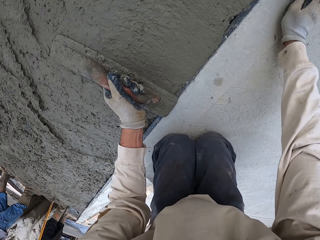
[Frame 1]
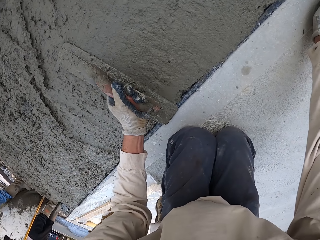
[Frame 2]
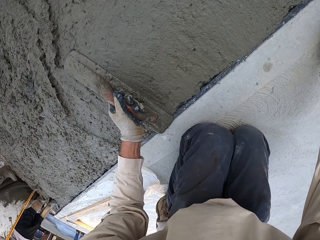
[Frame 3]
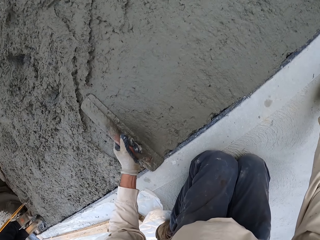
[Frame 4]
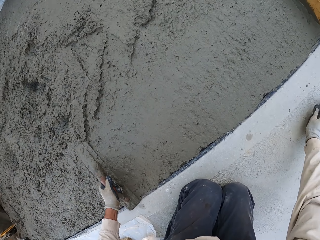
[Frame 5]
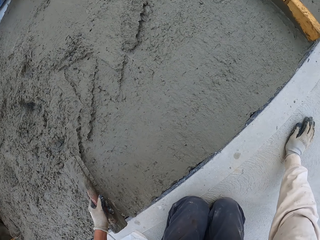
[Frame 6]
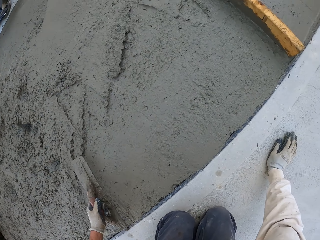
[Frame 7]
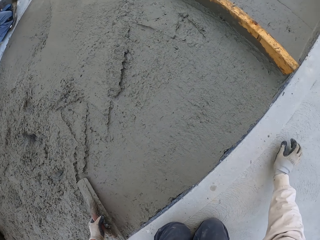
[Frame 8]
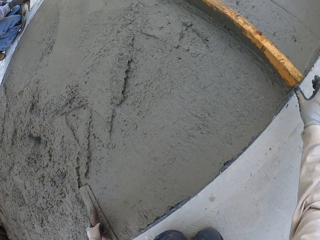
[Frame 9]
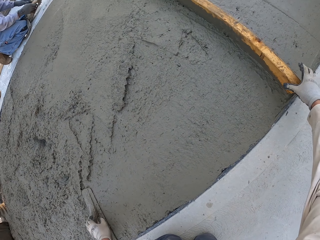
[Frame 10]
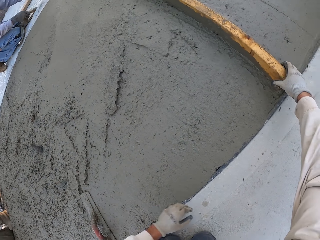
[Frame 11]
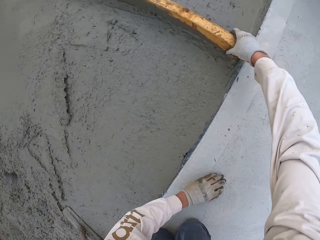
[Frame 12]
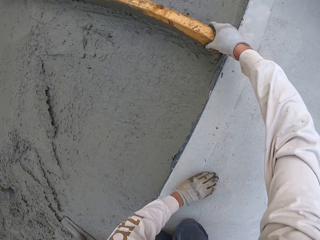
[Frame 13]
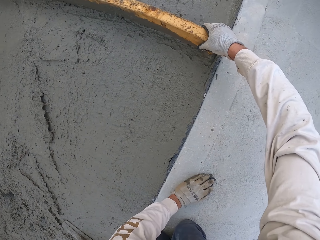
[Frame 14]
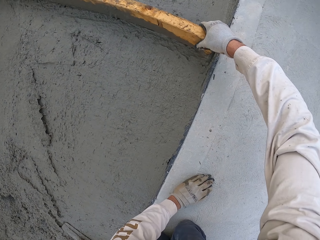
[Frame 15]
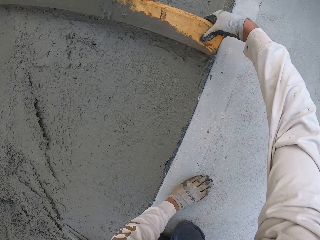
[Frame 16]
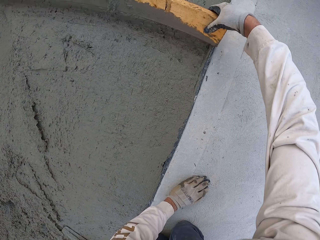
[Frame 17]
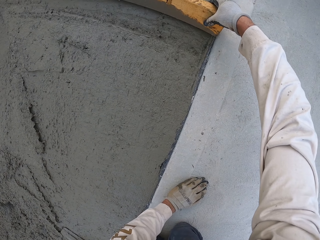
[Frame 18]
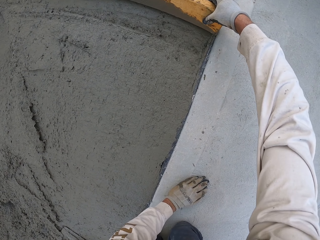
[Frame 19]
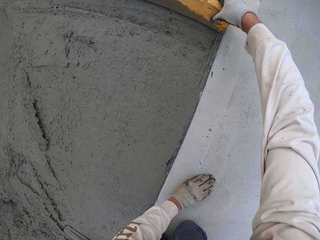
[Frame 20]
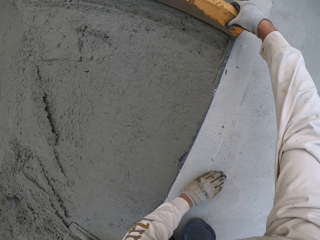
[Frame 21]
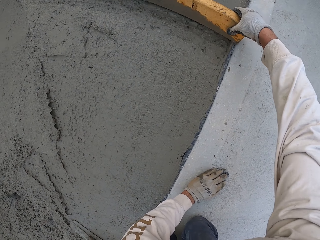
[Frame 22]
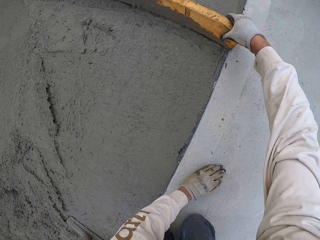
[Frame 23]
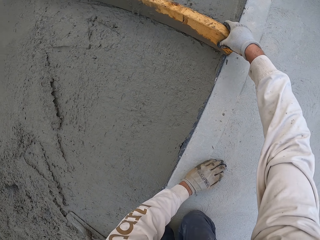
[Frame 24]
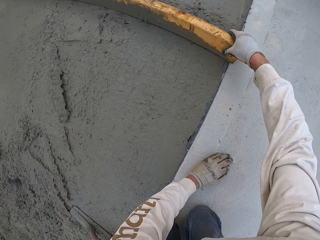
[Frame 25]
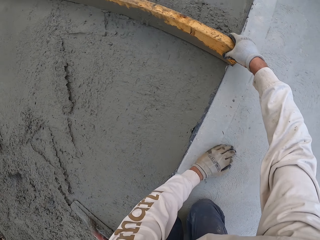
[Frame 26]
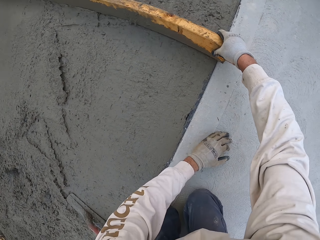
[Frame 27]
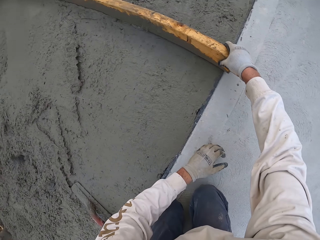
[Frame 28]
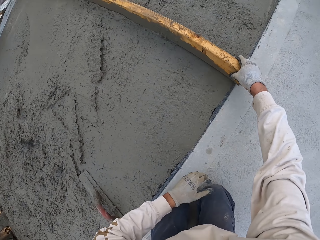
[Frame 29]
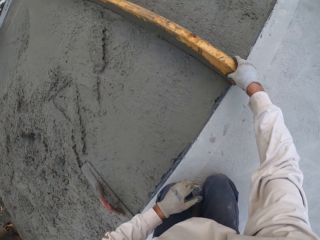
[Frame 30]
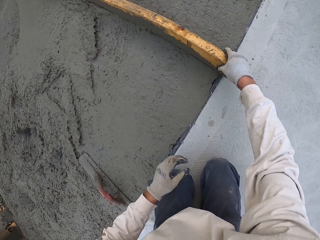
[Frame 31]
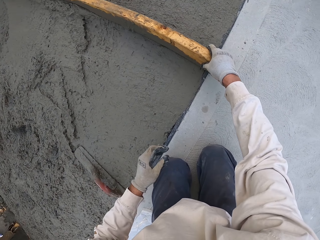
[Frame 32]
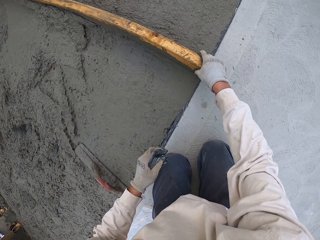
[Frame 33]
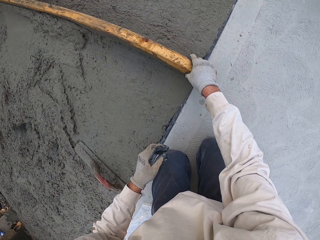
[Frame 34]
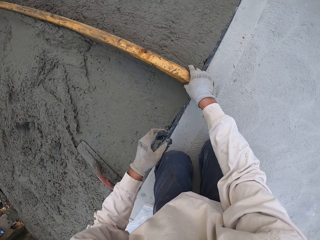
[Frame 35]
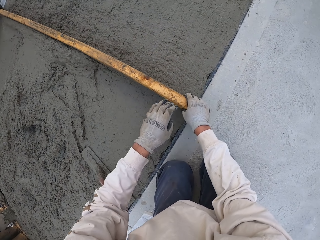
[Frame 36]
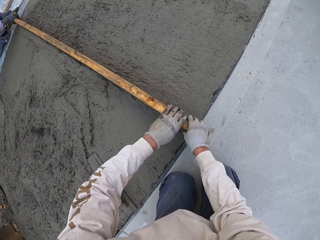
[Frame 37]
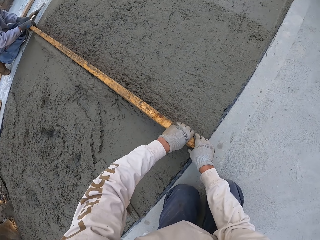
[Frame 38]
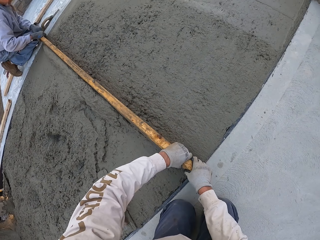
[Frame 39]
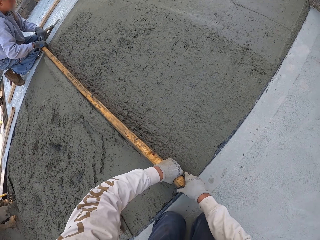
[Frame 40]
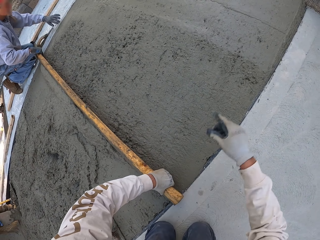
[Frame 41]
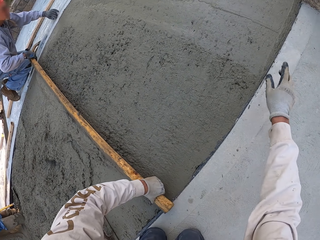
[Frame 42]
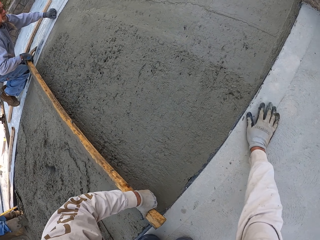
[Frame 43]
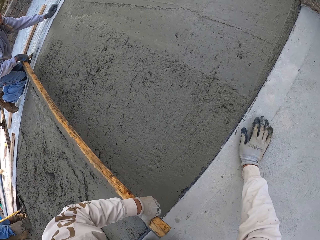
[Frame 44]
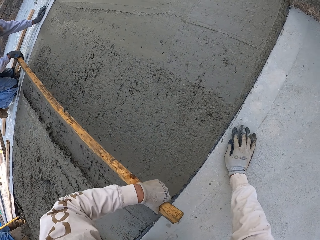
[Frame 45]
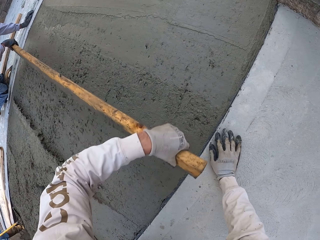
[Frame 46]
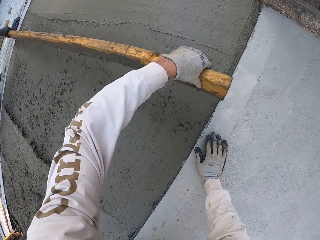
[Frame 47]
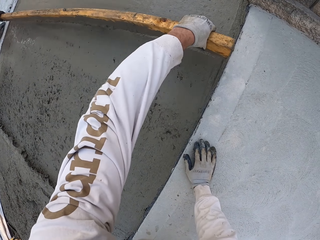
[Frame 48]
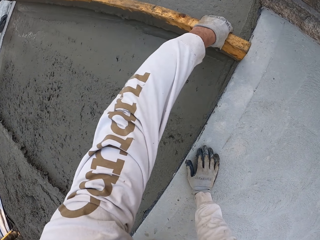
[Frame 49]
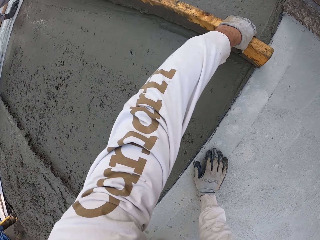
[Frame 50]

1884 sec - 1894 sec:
The camera wearer holds the wood and puts the midget trowel down. They flatten the floor, hold the wood, and touch the floor. They use the wood to spread plaster. They flatten the floor. A man flattens the floor. The camera wearer holds the wood and looks around. They flatten the floor. The man flattens the floor and touches the floor. The camera wearer touches the floor.

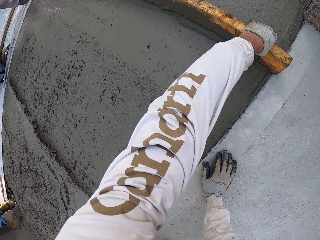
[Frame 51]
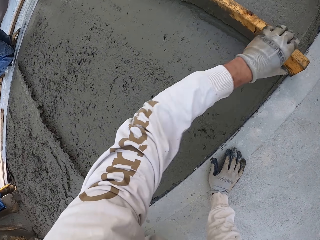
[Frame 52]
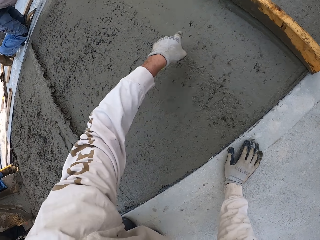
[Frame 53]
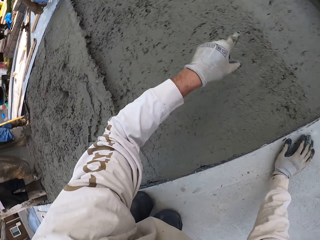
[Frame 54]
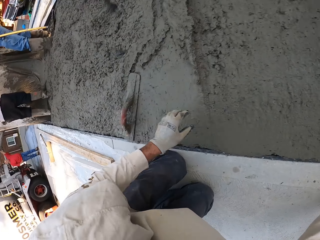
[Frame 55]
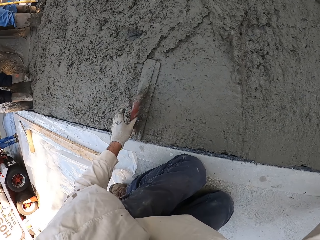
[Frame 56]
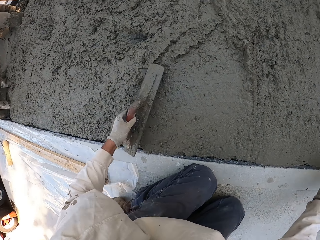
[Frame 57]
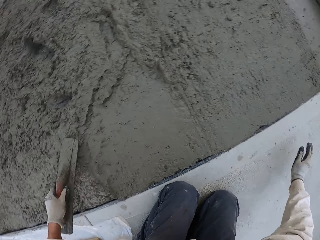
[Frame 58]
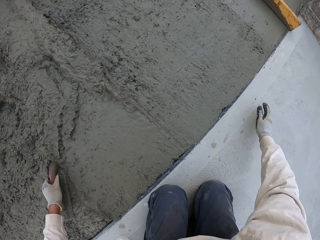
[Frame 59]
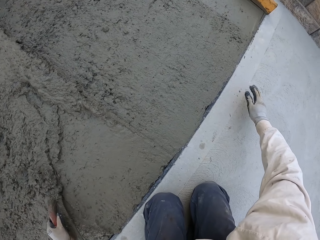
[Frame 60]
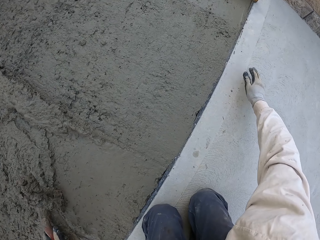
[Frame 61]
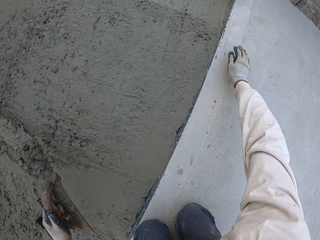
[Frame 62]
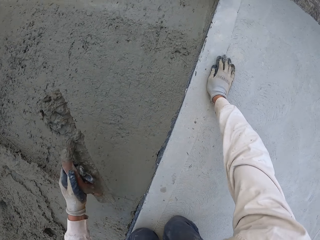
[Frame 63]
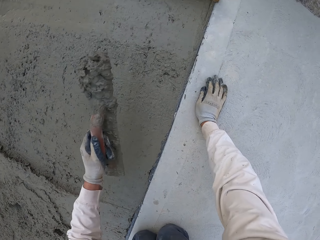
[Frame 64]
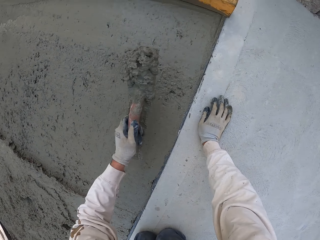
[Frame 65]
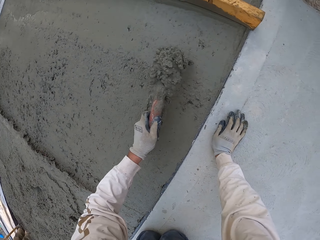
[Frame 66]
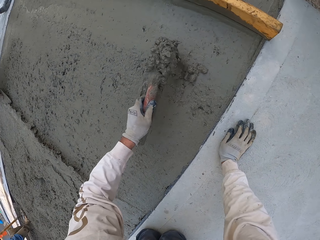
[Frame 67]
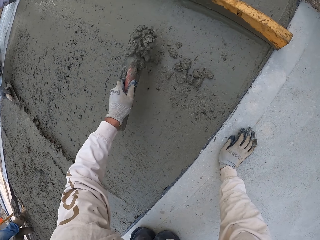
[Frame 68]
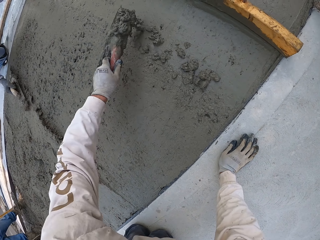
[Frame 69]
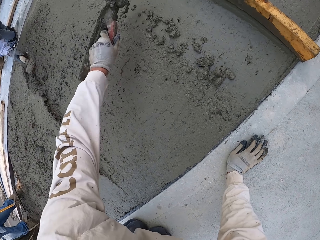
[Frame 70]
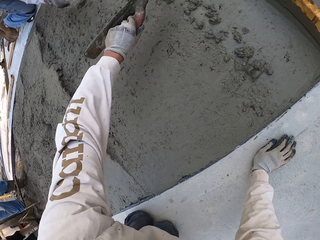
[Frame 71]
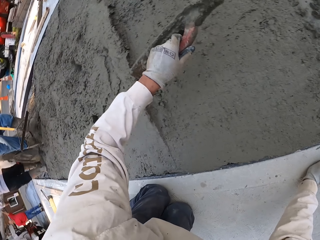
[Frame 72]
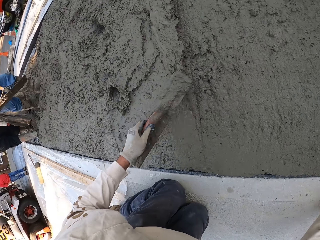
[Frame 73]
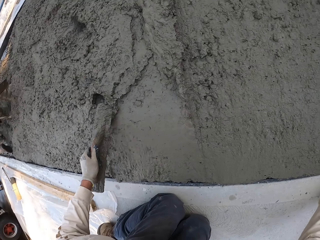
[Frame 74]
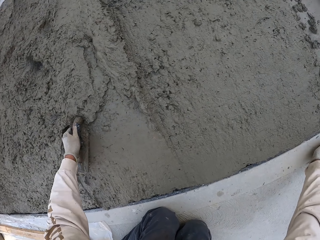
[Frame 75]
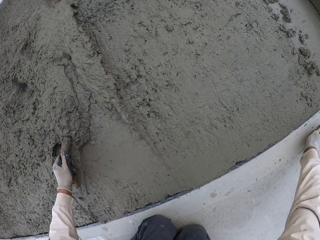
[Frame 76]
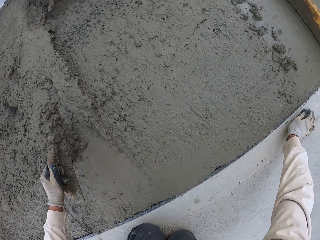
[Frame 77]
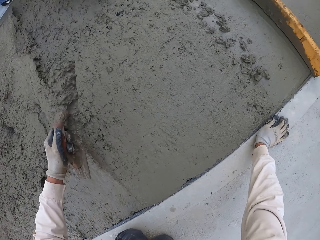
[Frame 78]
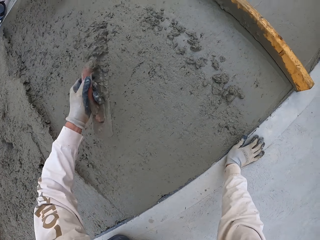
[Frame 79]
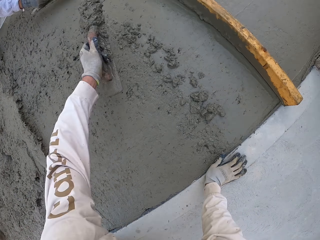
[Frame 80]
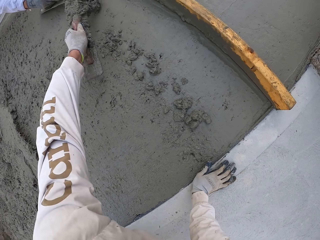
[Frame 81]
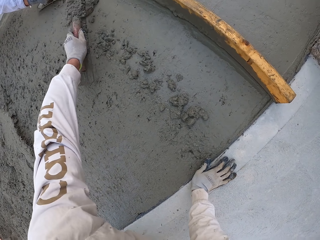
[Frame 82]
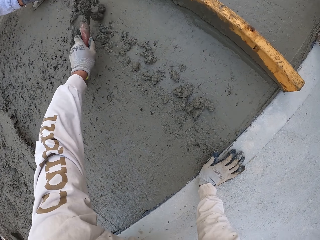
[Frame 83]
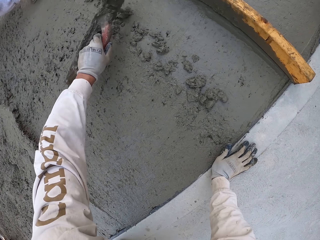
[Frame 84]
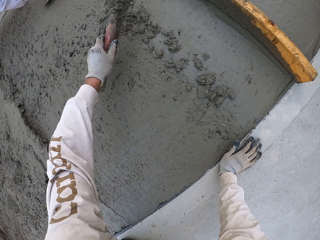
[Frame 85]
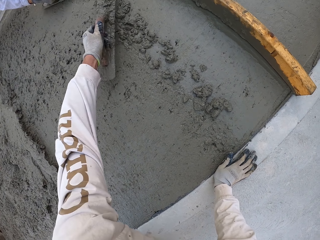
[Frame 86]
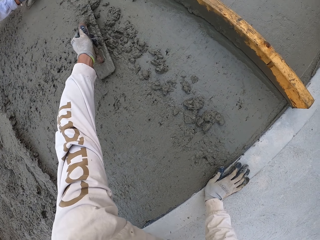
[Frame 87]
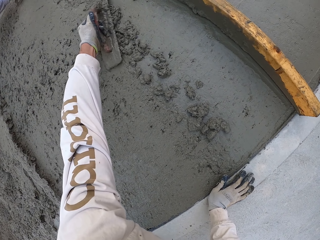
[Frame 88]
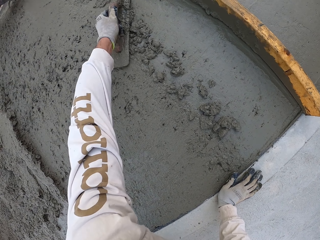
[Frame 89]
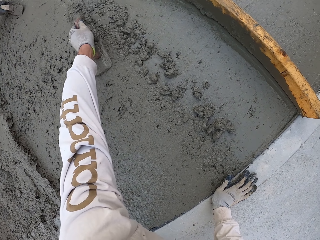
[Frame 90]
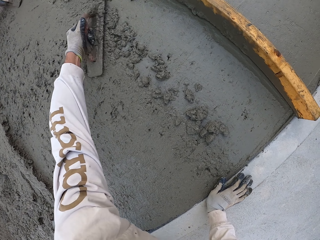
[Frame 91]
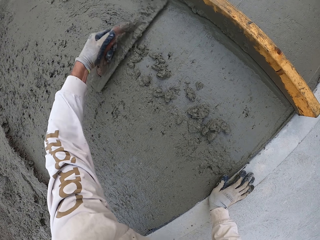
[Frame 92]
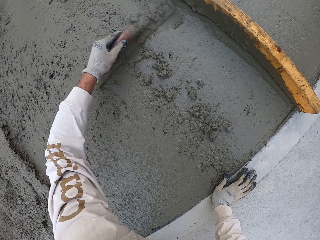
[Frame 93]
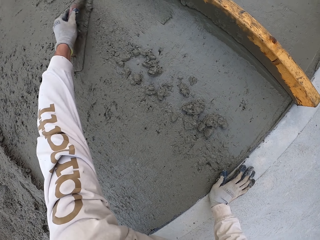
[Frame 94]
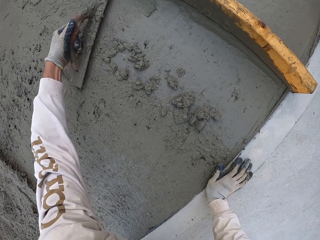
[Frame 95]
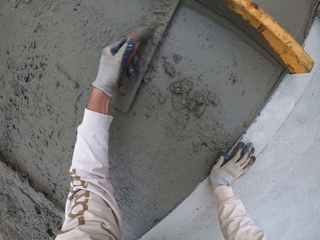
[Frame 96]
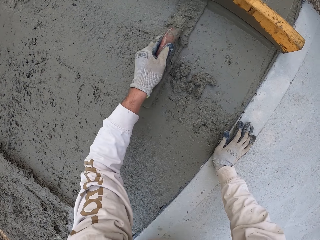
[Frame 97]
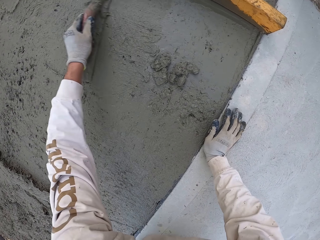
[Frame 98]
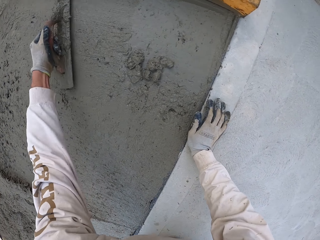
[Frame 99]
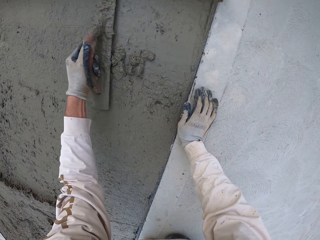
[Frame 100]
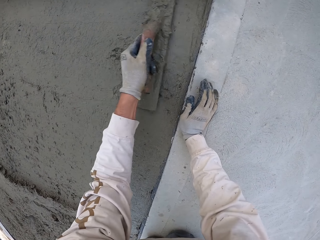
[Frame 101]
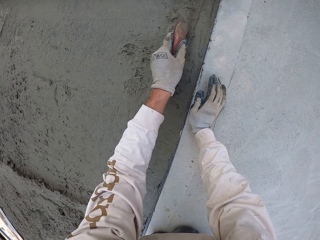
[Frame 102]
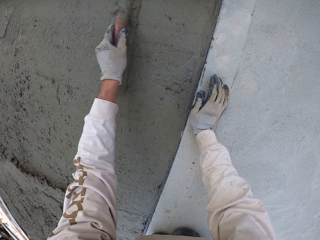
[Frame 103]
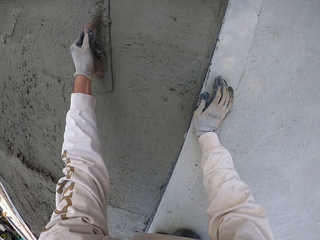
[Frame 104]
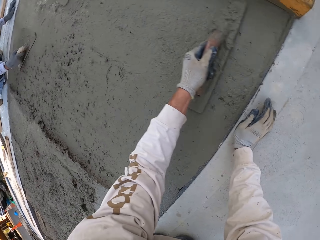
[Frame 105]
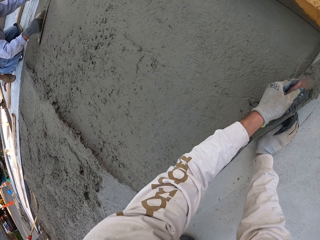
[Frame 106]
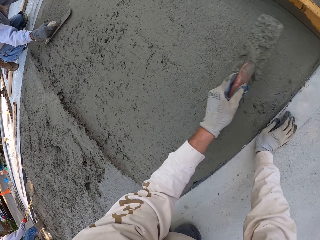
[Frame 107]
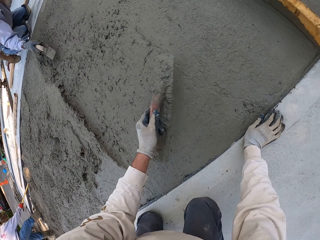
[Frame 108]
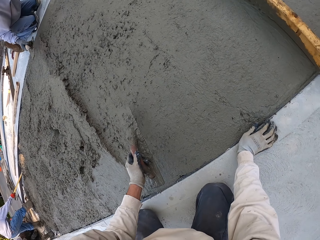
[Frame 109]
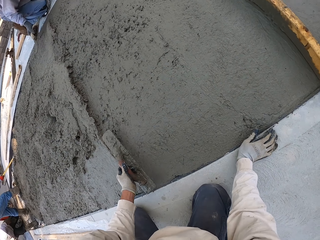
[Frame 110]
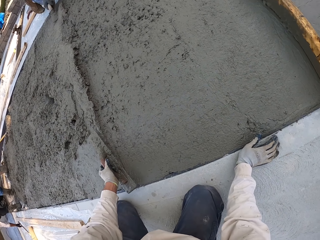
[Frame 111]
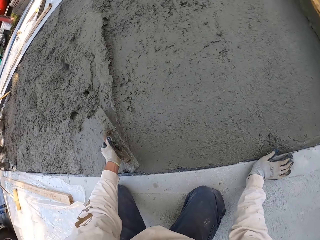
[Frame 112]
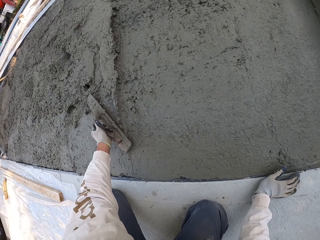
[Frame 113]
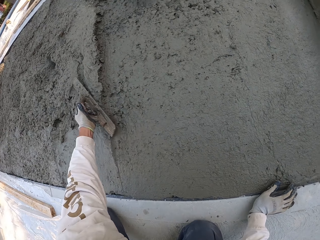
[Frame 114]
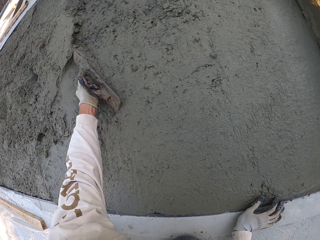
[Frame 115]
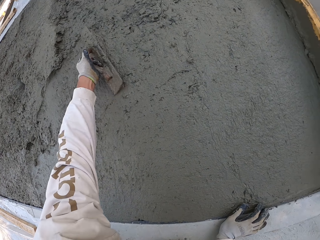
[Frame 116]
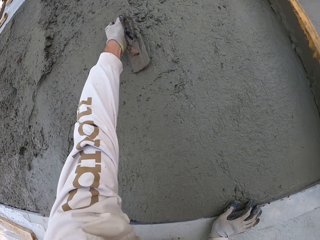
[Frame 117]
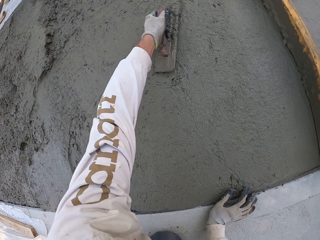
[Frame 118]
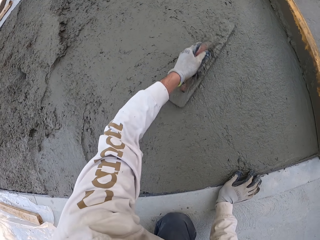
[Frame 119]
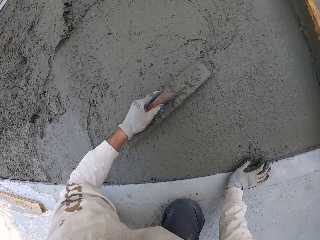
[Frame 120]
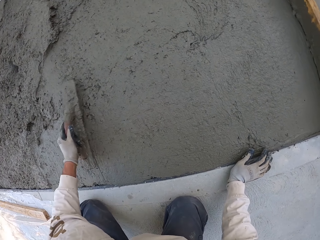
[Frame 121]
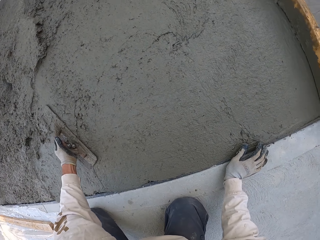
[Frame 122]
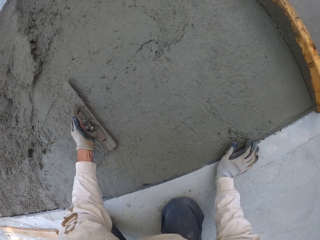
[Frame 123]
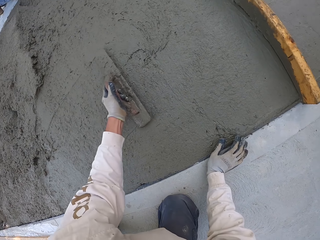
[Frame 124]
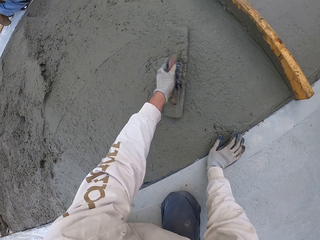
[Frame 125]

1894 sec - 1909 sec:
The camera wearer puts the wood down. They pick up the midget trowel. They scoop plaster or concrete with the trowel. They touch the floor. They put the concrete down. A man scoops the concrete. The camera wearer looks around. They scoop the concrete. The man puts the concrete down. The camera wearer puts the concrete down. They flatten the floor. The man flattens the floor. The camera wearer spreads plaster with the trowel.
